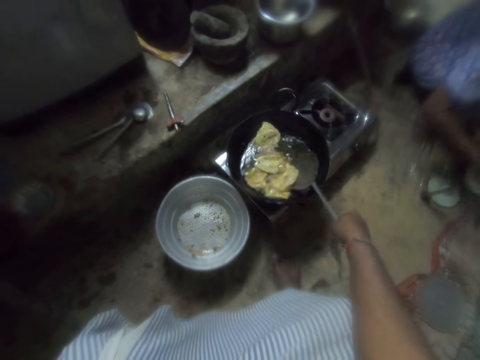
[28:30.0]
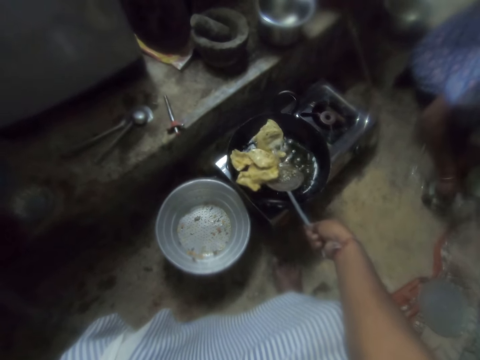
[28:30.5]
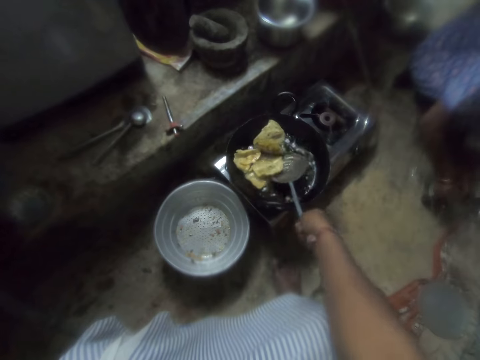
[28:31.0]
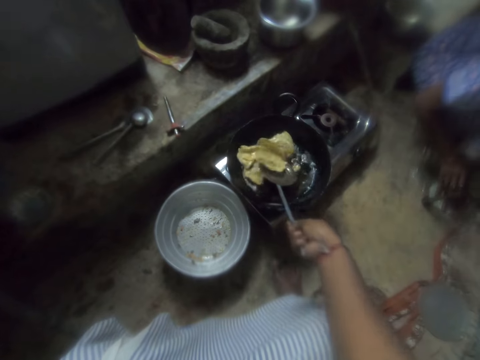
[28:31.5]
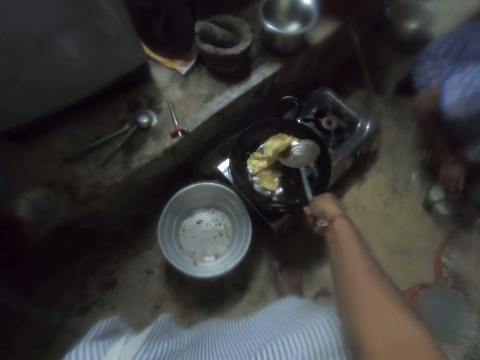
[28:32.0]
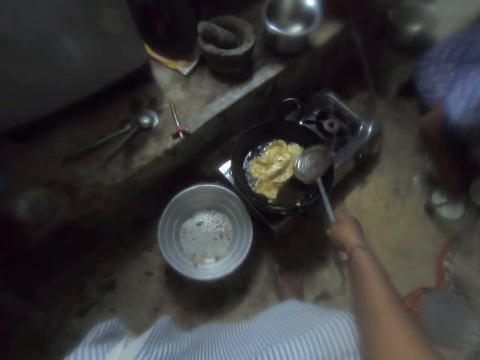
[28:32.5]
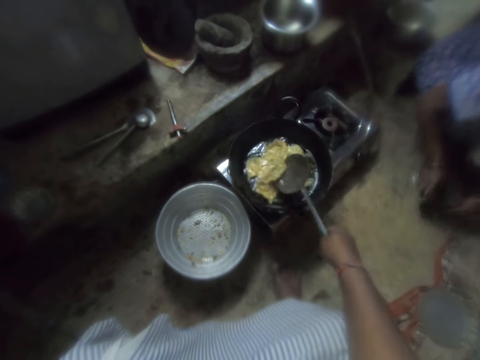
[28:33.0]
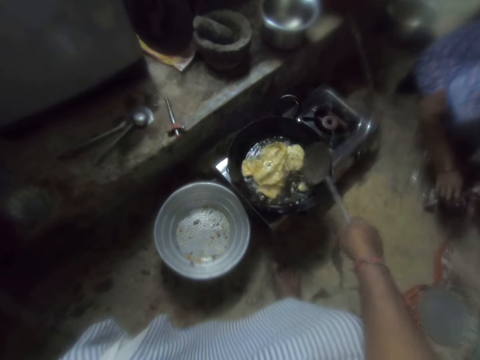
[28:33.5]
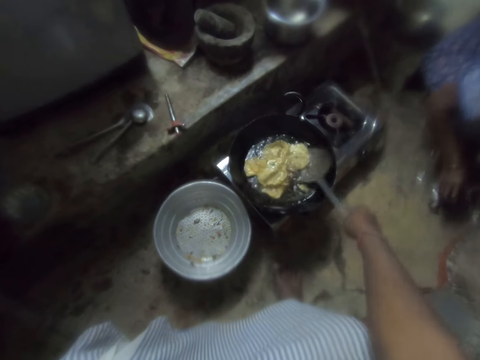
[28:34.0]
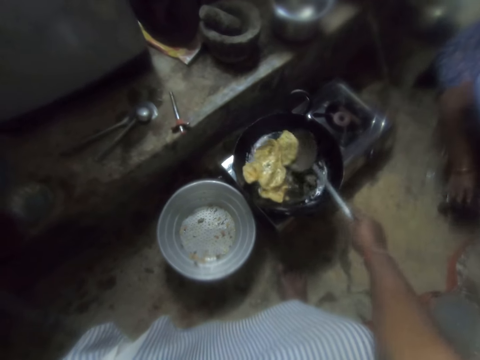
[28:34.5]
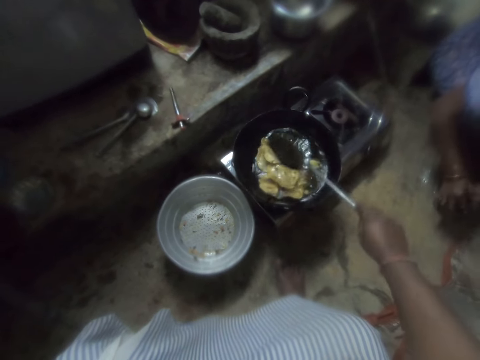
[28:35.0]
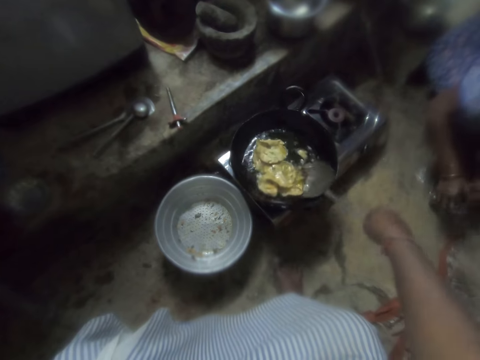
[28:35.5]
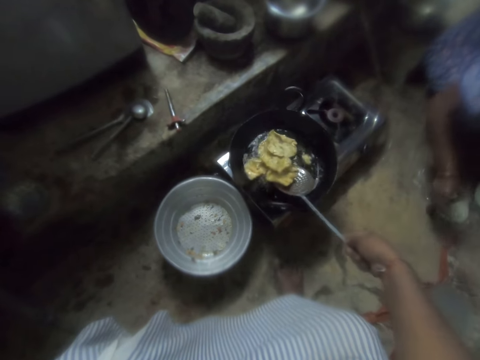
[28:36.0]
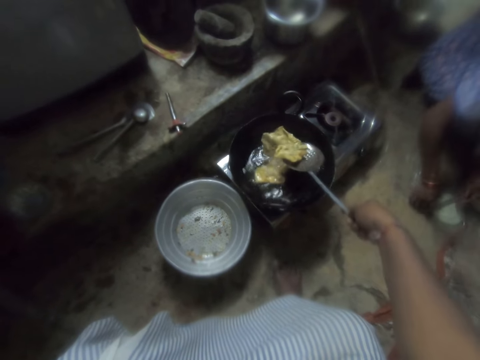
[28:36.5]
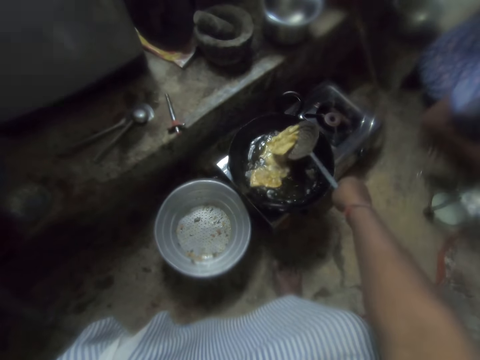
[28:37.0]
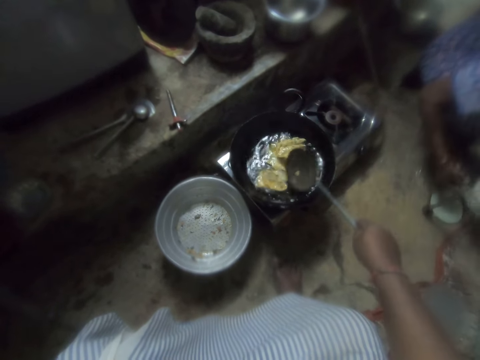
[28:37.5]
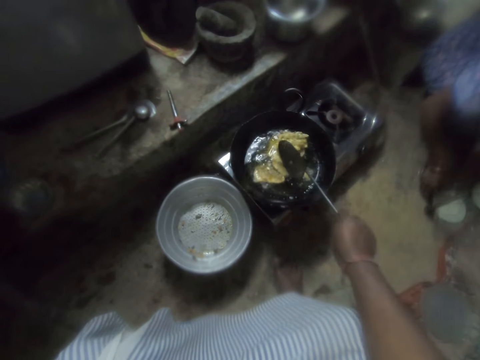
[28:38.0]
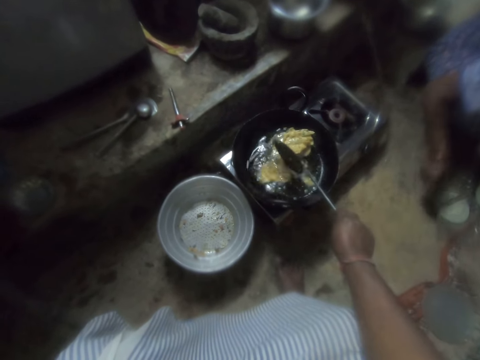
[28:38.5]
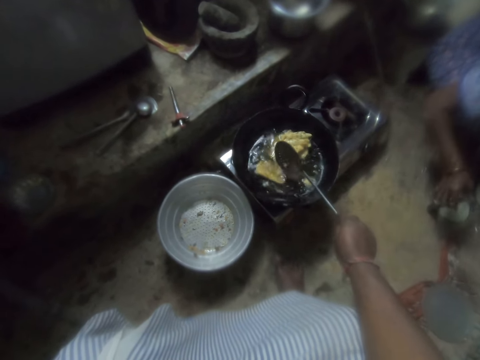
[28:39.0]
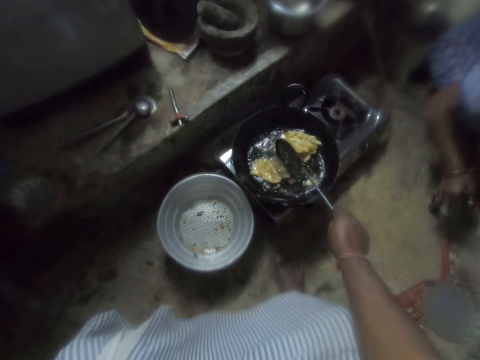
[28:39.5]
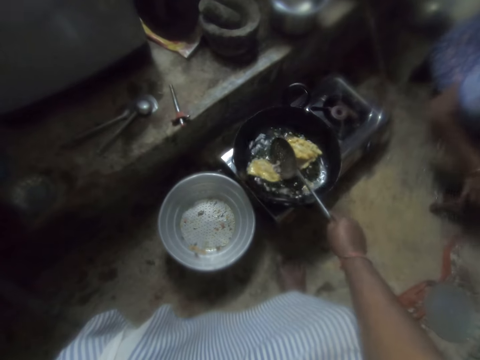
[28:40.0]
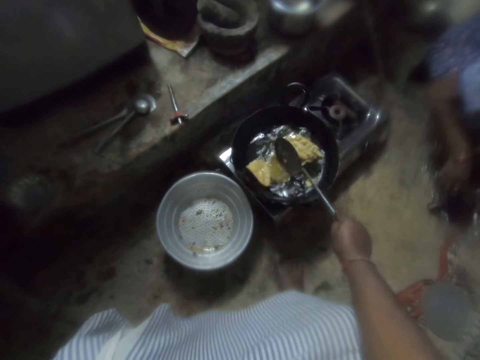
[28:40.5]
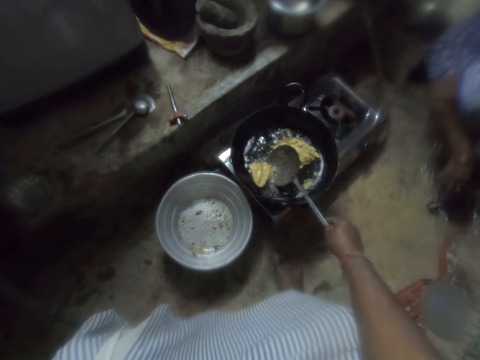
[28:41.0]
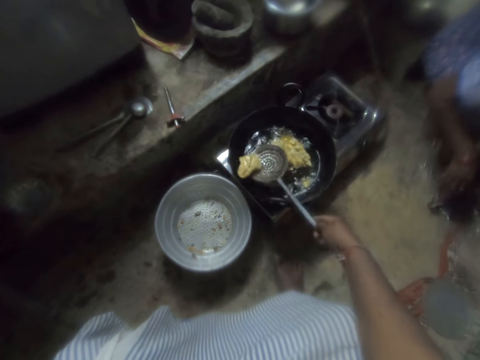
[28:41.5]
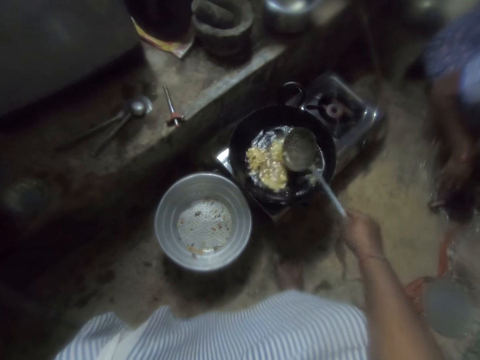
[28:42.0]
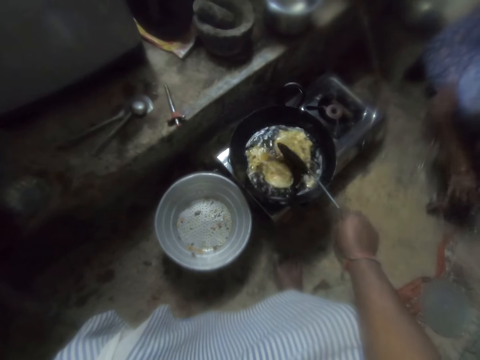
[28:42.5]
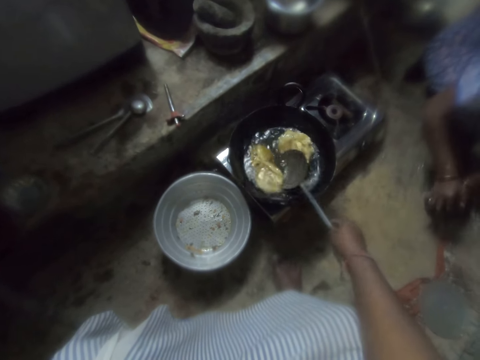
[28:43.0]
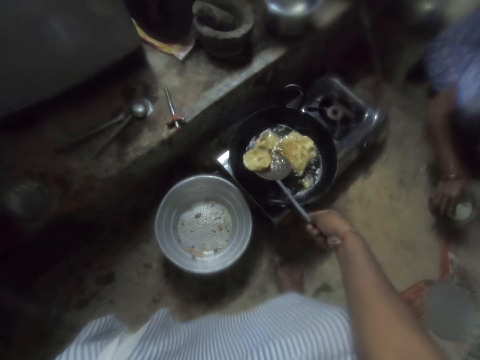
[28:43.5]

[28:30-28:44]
A woman covers the flat dough. The woman cuts the chips dough with a metal cutter. The camera wearer packs the chips from the frying pan with the skimmer. The woman takes the flat dough. The camera wearer flips the chips dough in the frying pan with the skimmer.

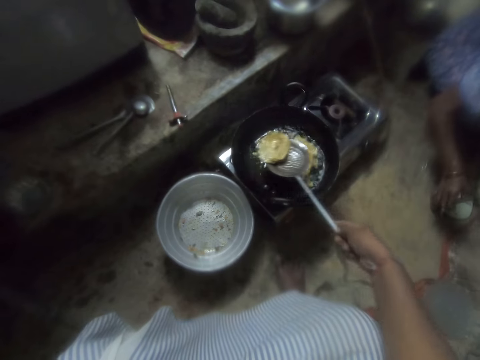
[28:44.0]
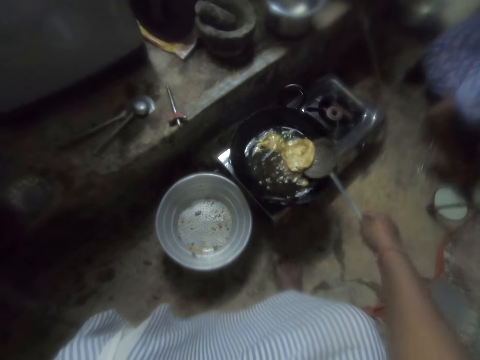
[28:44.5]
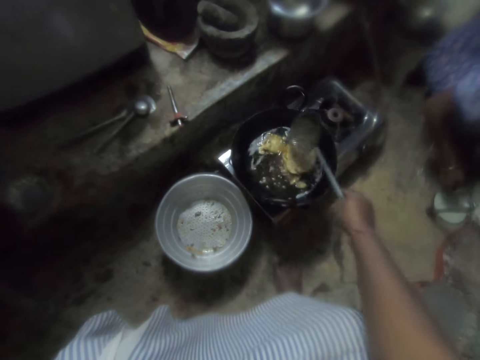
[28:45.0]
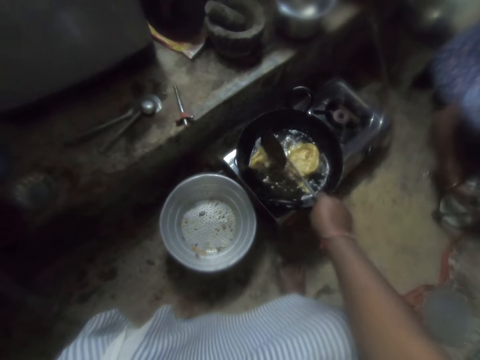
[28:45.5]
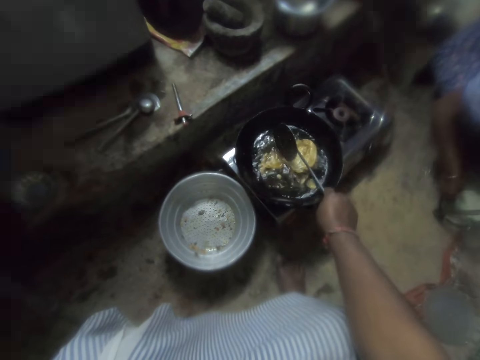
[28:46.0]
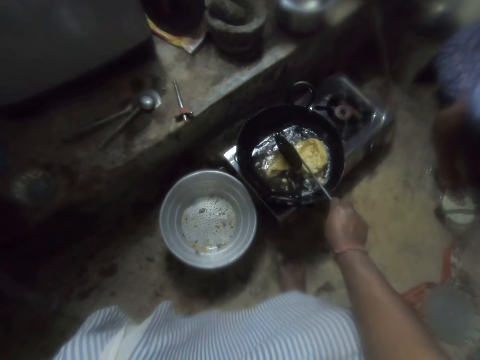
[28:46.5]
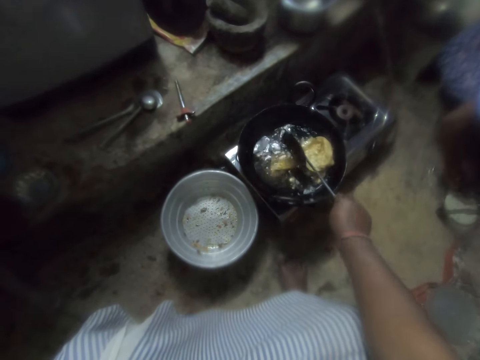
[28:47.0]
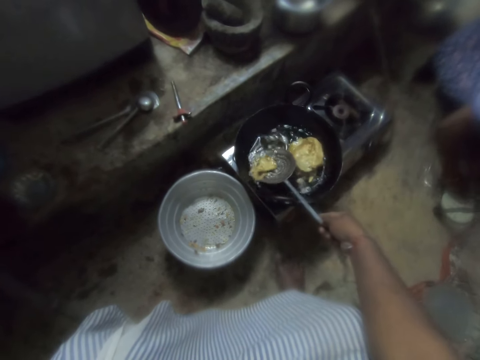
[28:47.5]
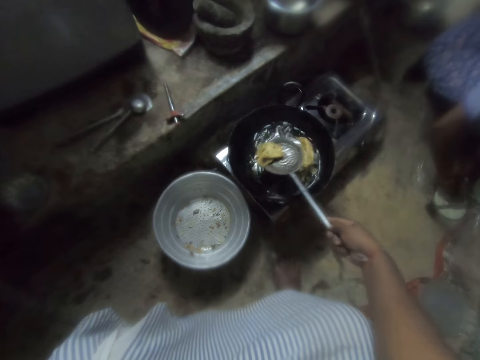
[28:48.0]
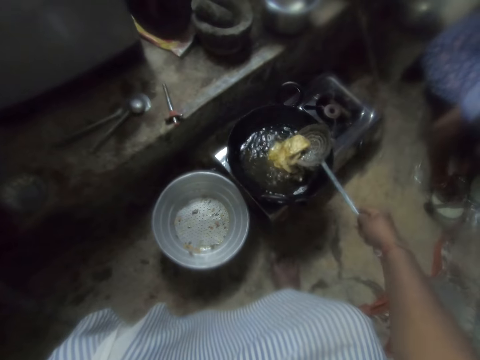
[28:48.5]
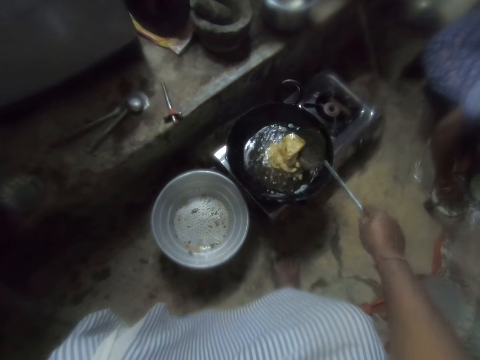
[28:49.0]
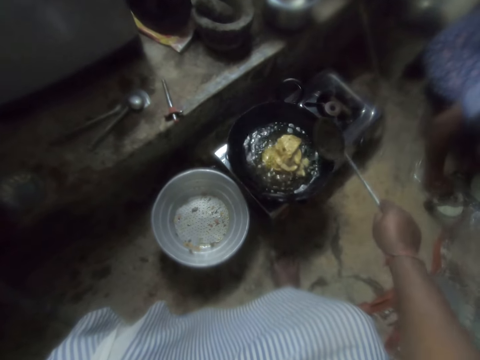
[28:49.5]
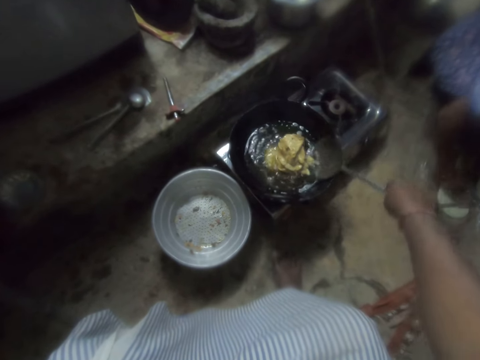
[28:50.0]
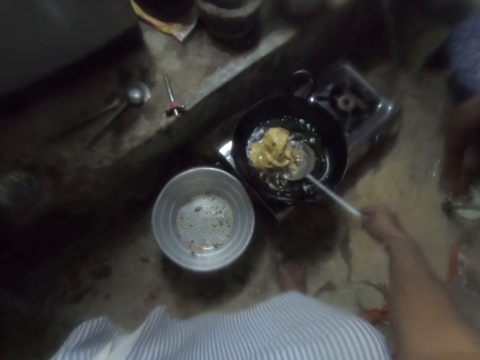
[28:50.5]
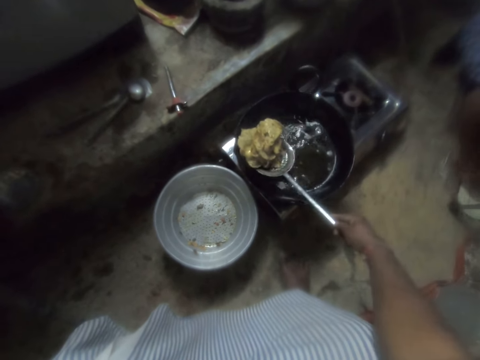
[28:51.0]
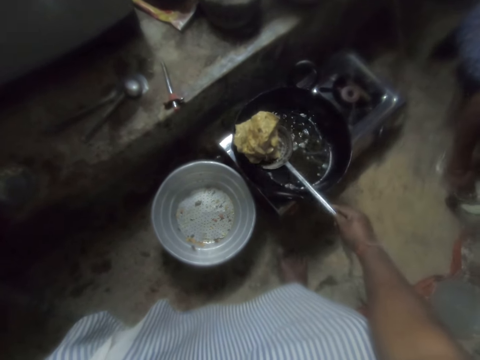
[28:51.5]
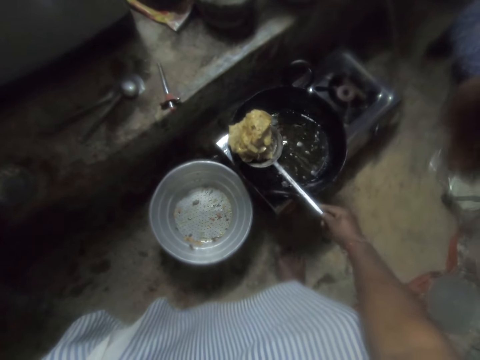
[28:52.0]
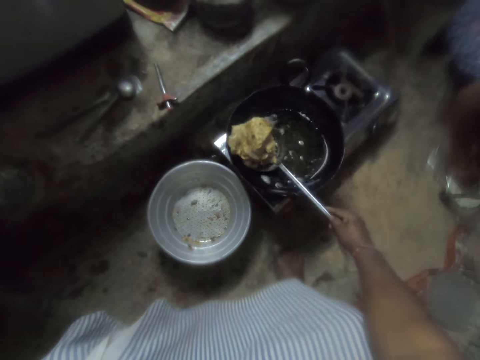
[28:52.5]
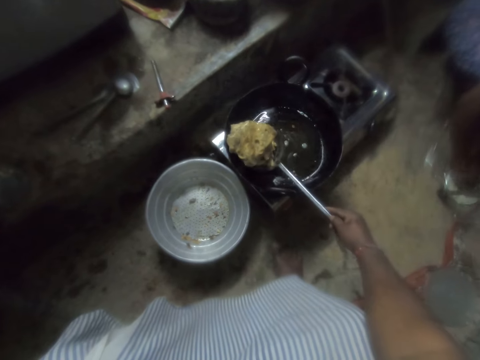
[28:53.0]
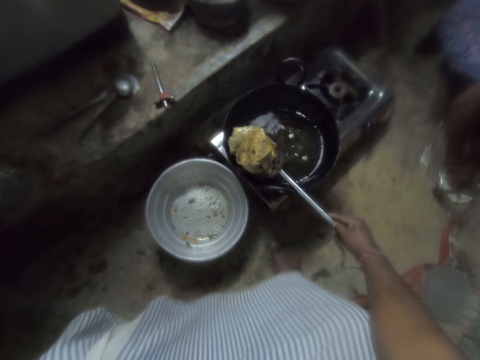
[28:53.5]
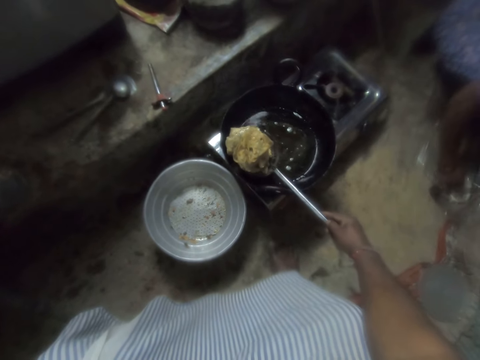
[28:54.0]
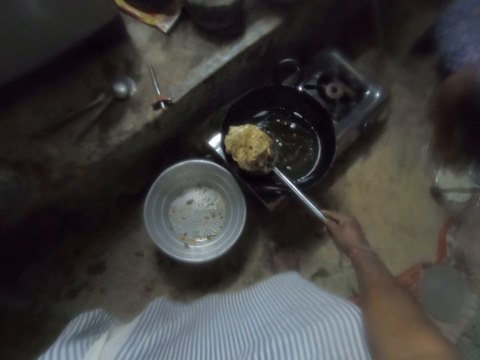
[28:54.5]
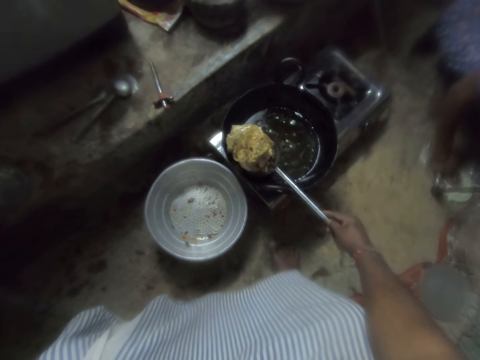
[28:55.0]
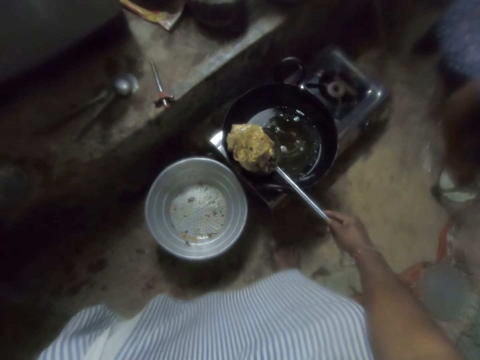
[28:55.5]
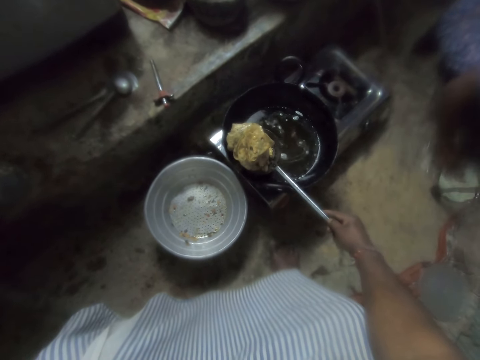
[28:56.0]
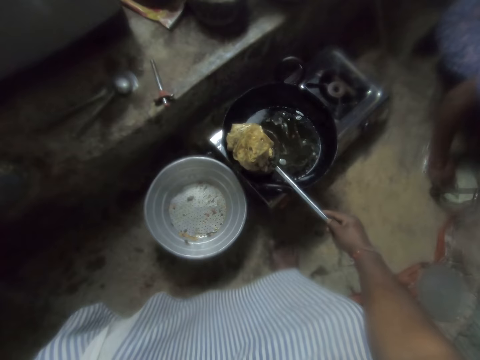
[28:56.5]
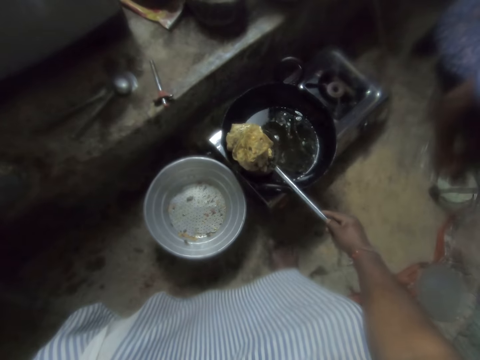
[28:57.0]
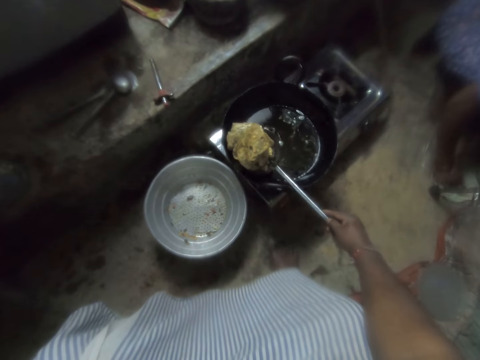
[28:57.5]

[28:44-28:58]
The camera wearer packs the chips in the frying pan with the skimmer. They prepare chips dough on the ground. They take the doughnuts with the spoon.
